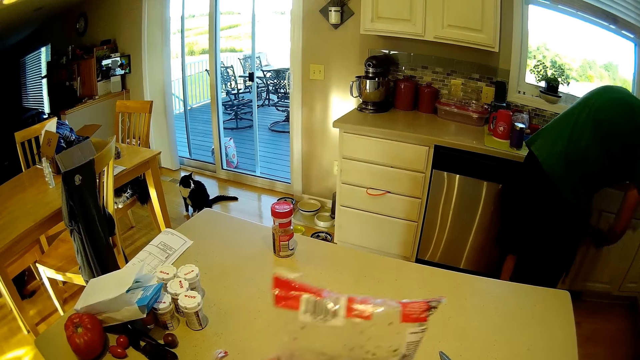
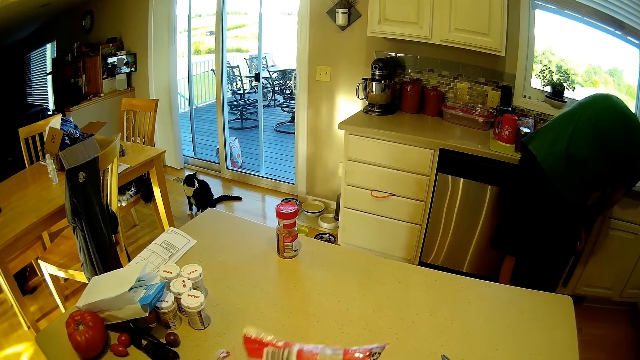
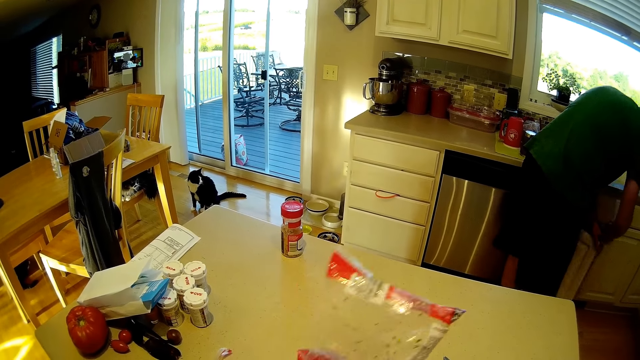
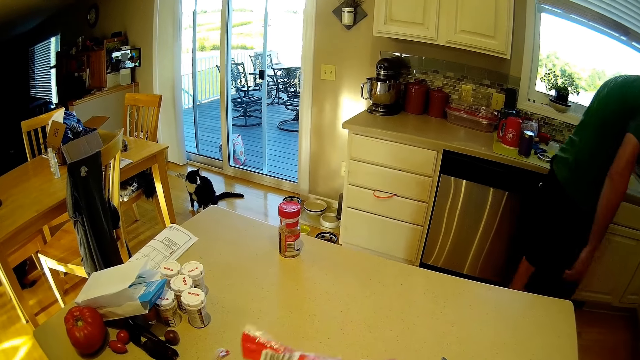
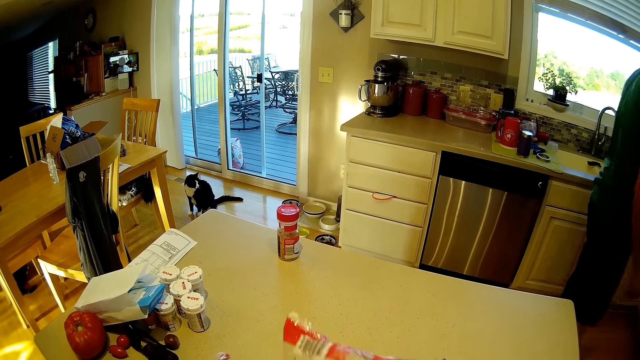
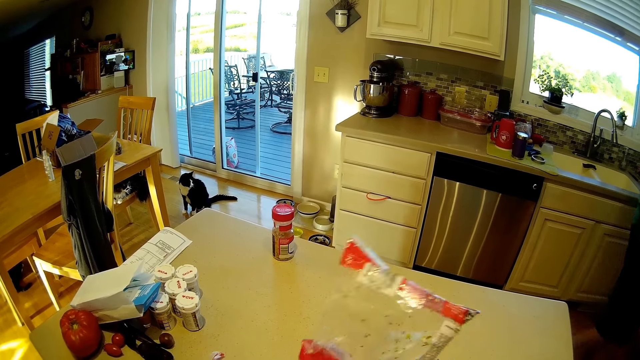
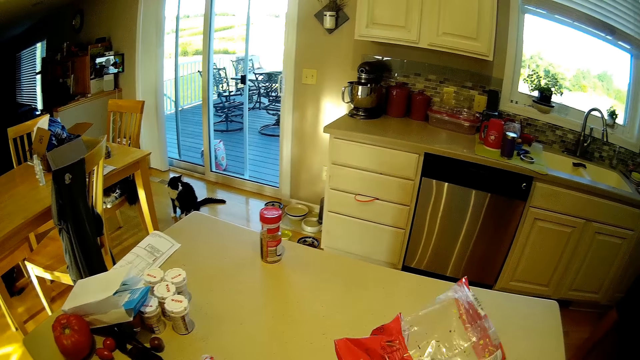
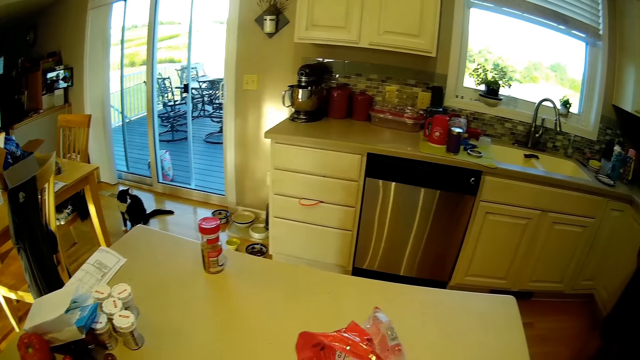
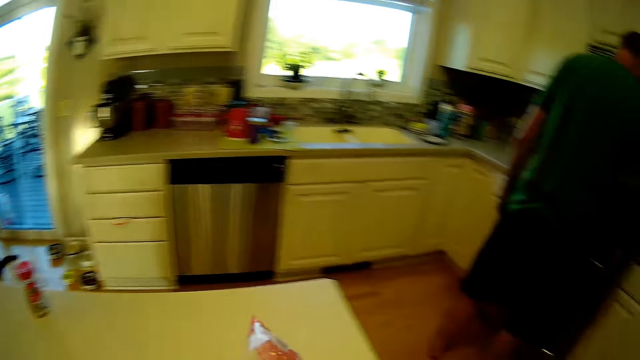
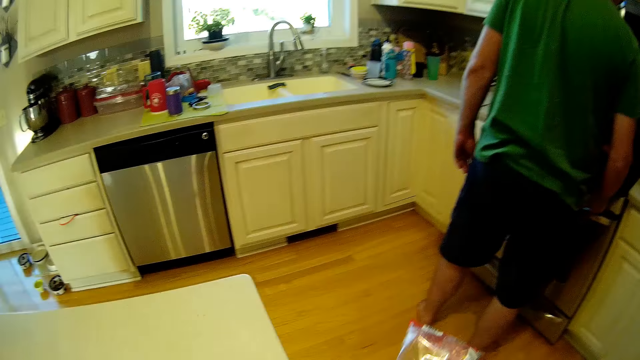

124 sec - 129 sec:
A man opens a drawer. The man walks in the room. The camera wearer holds a packet.

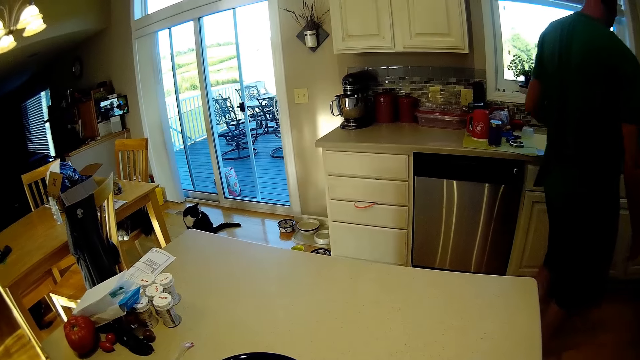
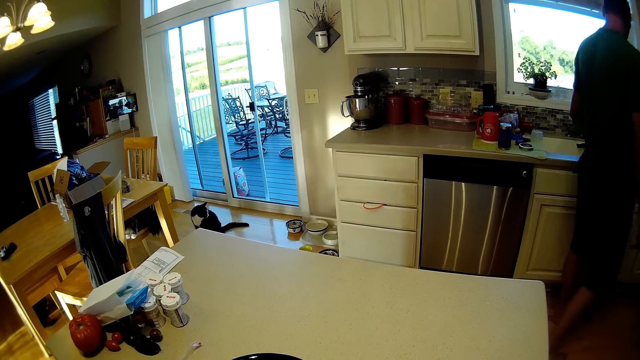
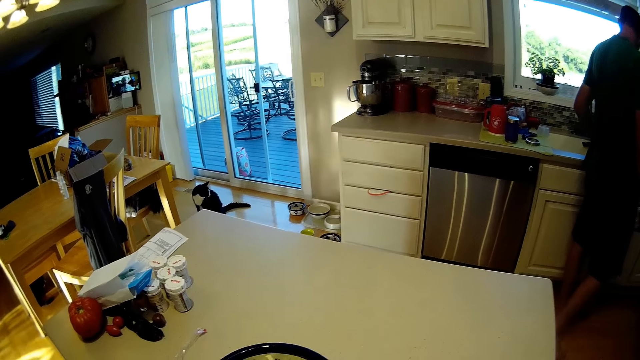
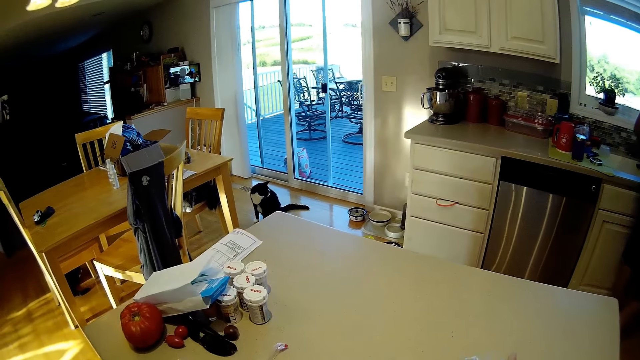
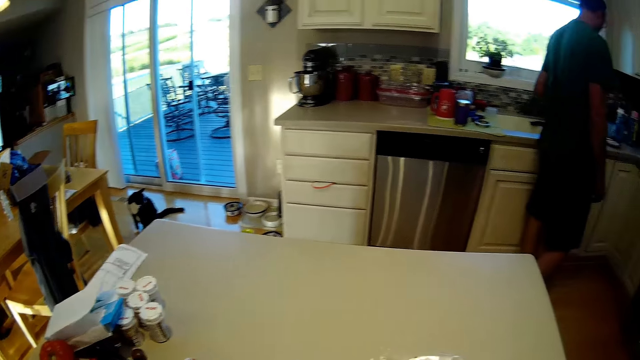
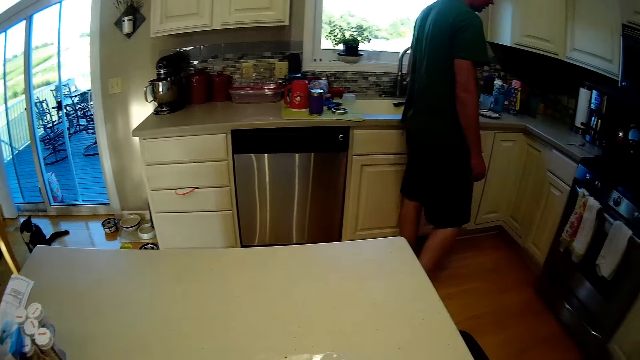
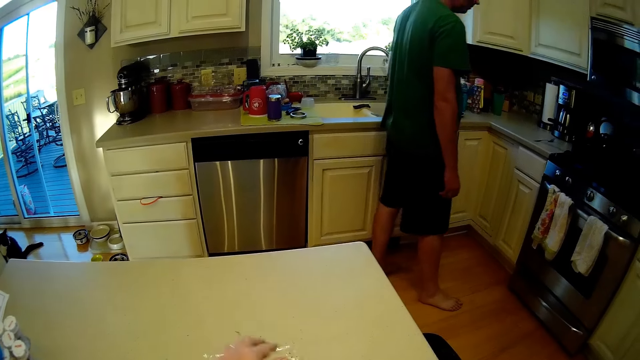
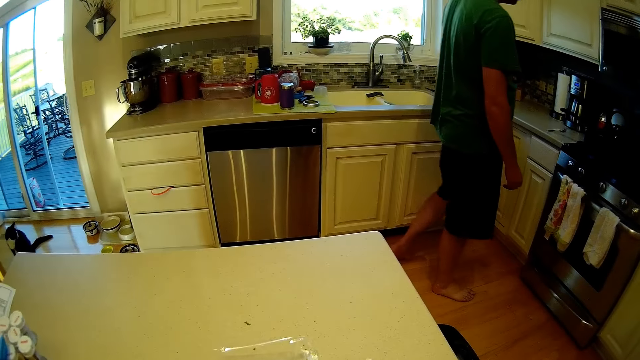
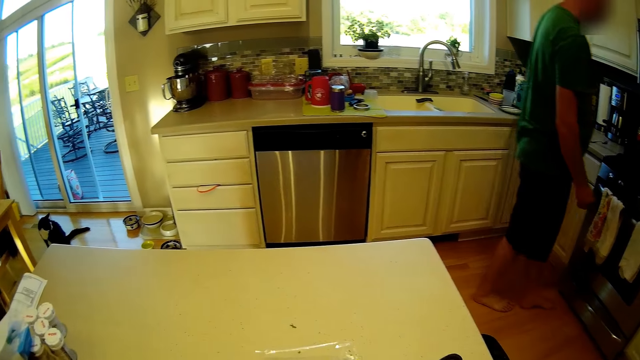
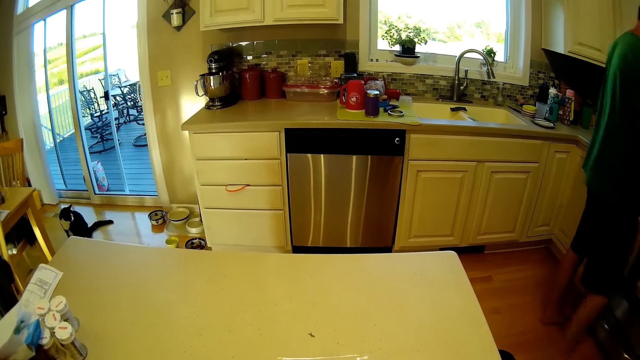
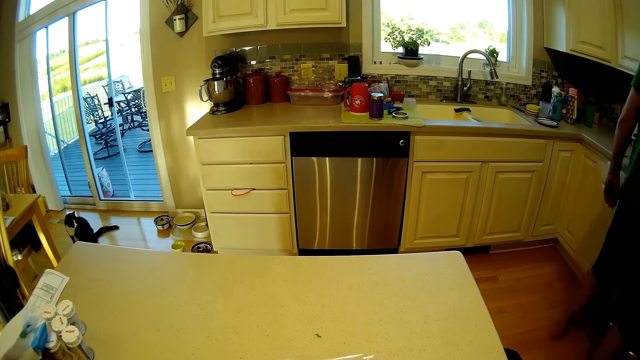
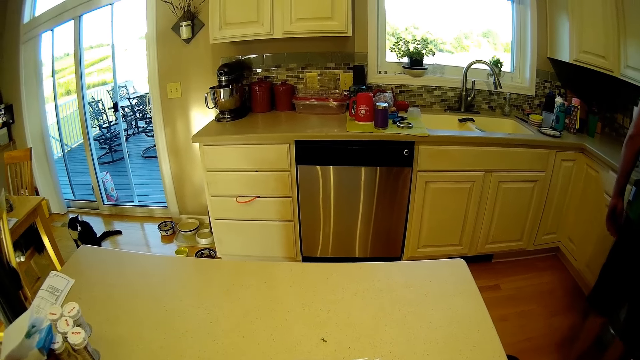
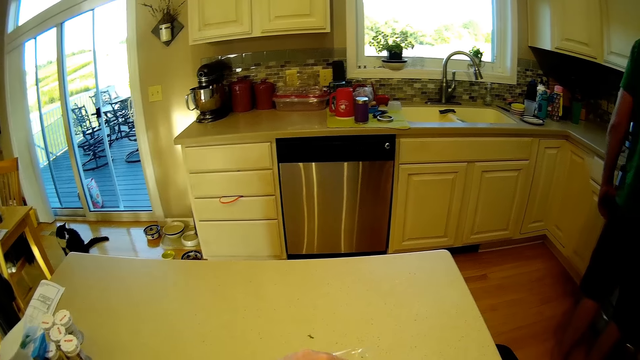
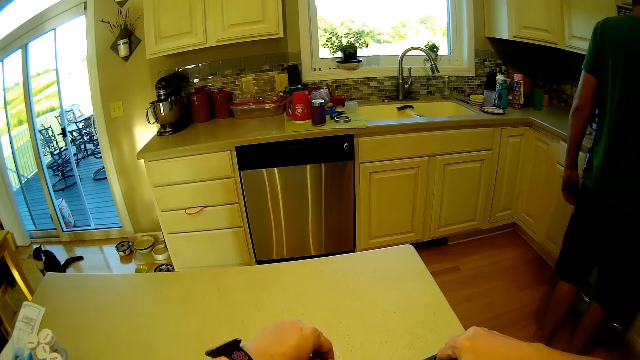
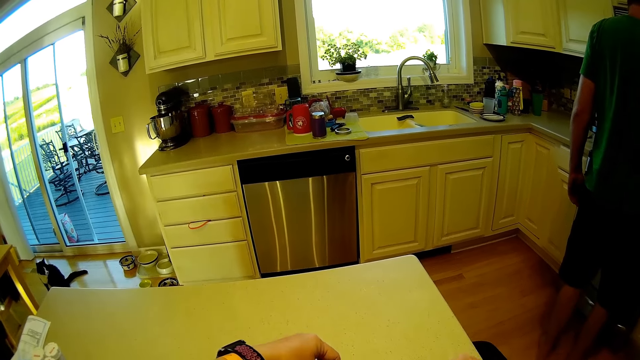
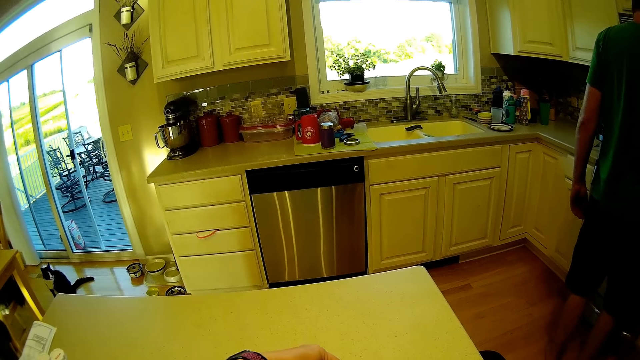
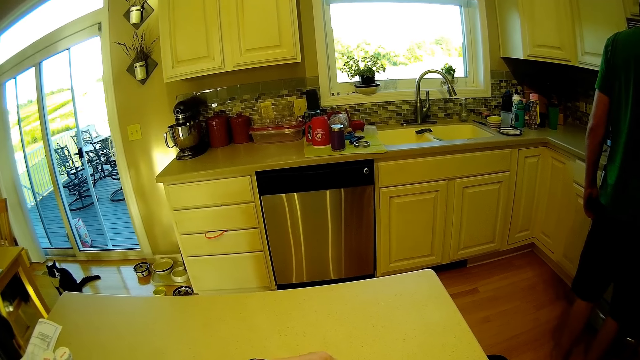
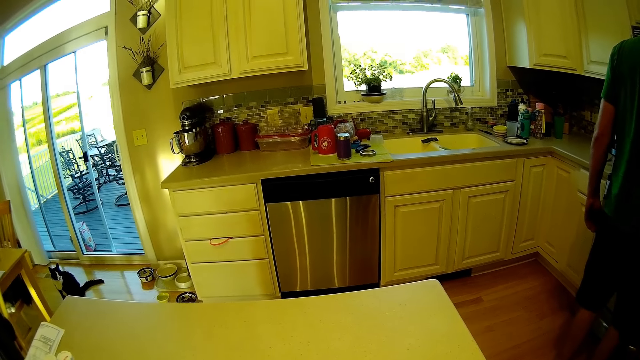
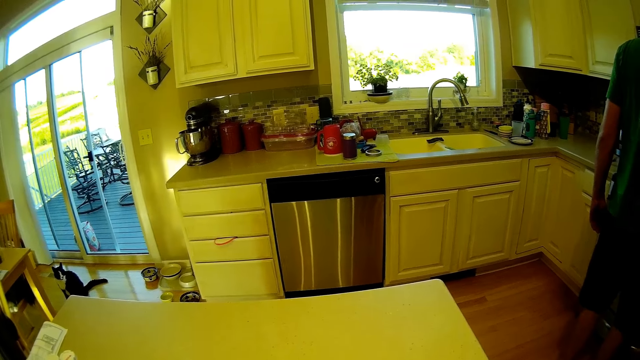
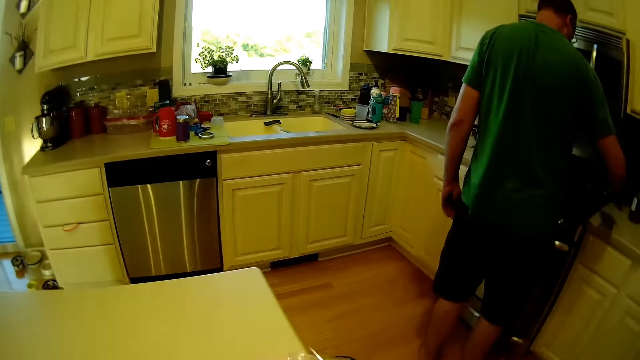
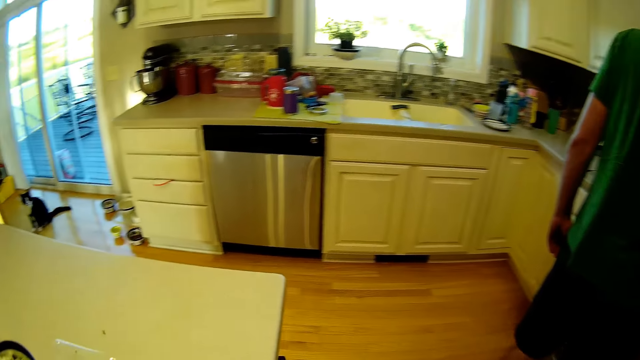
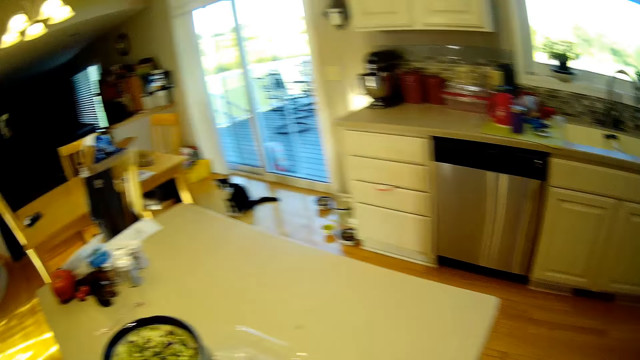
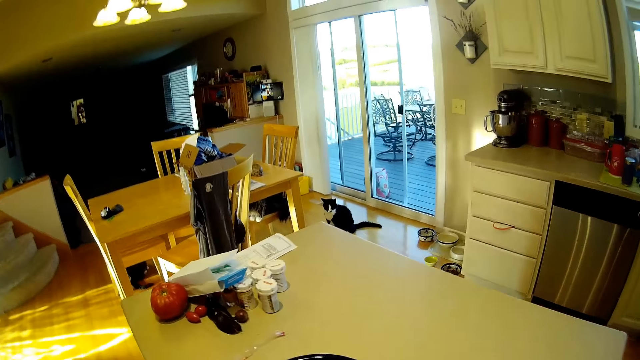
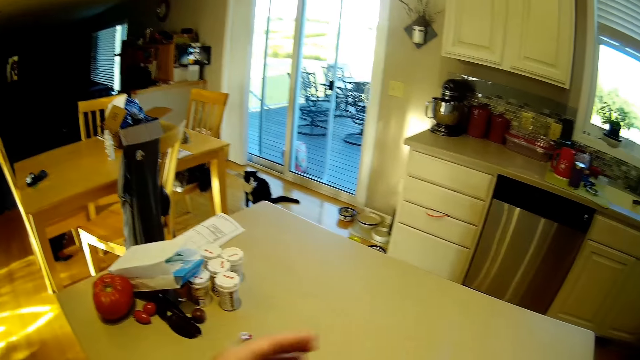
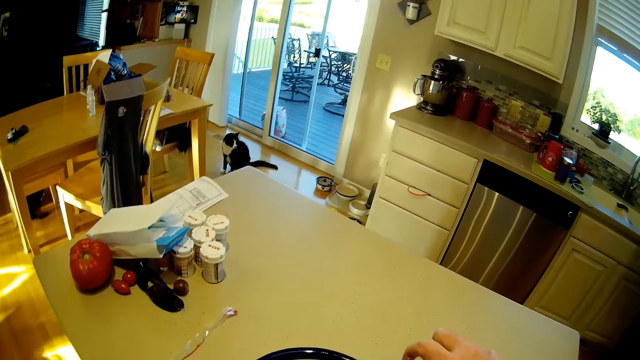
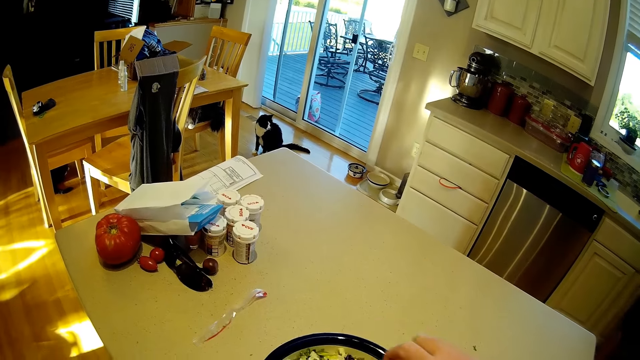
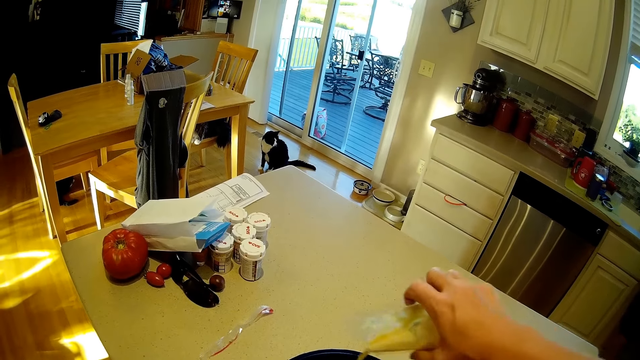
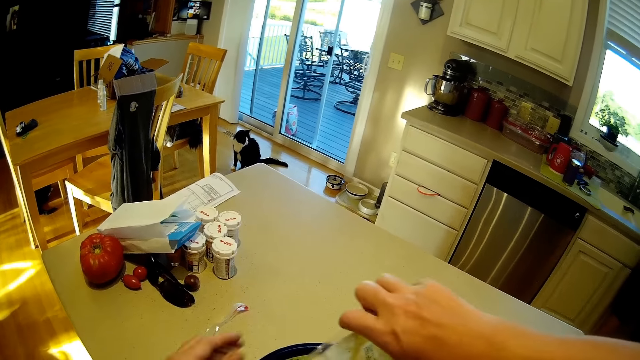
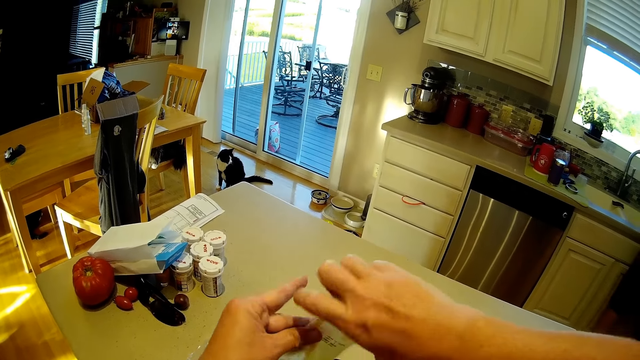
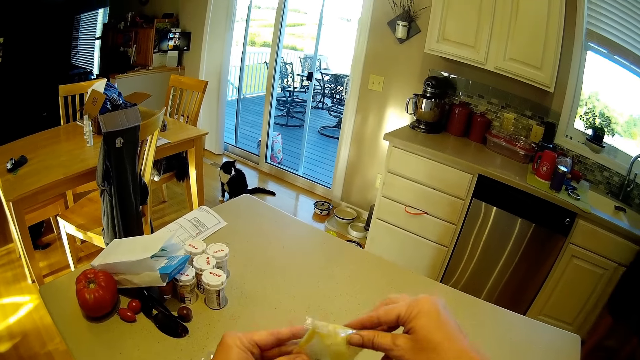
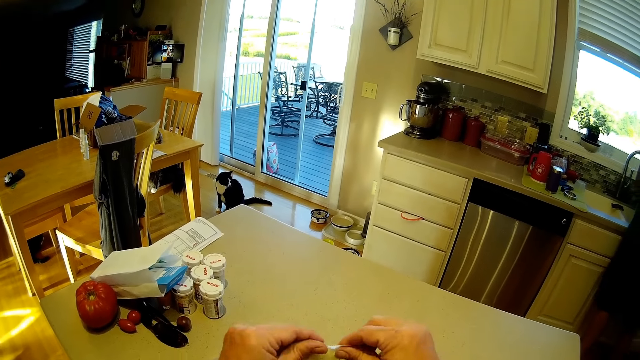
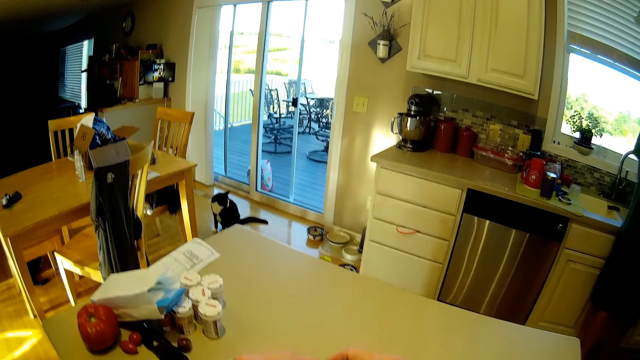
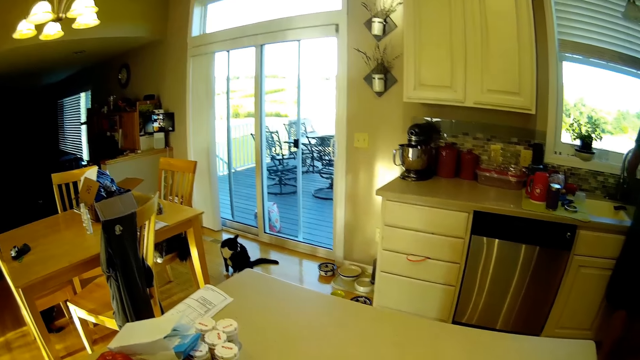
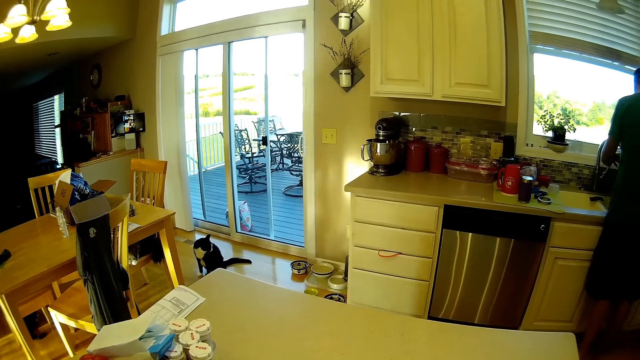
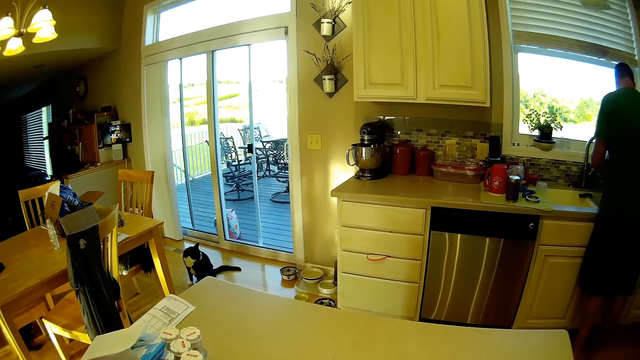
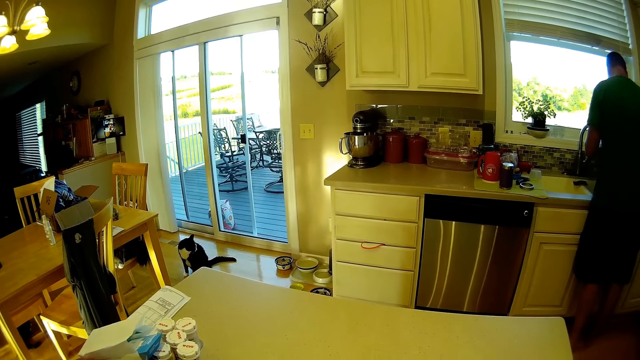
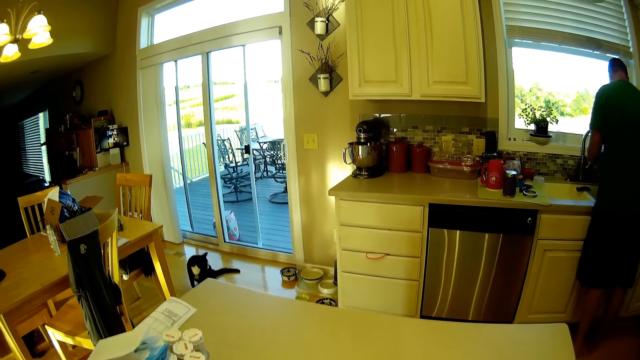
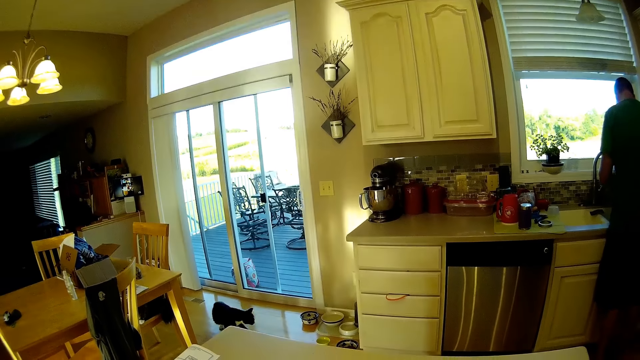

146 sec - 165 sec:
A person converses with the camera wearer. The camera wearer folds a nylon. They look around. The person stands at a point. The camera wearer turns around. They open a tin. They pour something from a packet. They spread spices on the apple cheddar.
